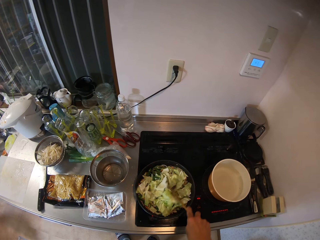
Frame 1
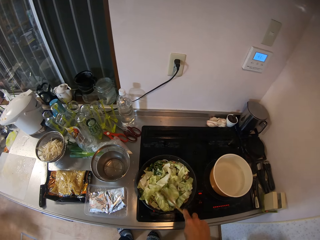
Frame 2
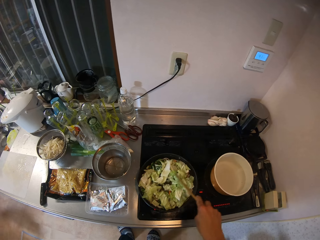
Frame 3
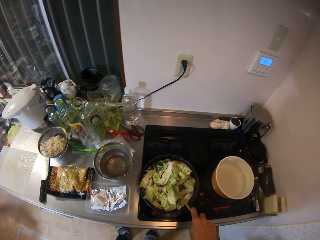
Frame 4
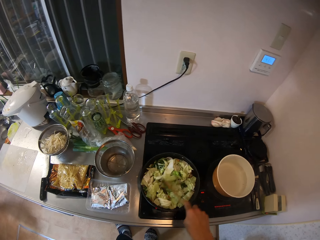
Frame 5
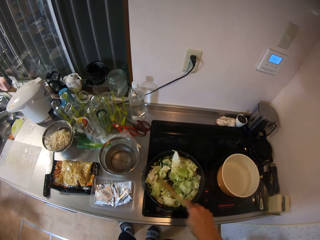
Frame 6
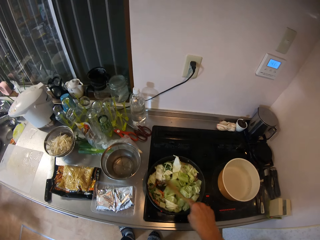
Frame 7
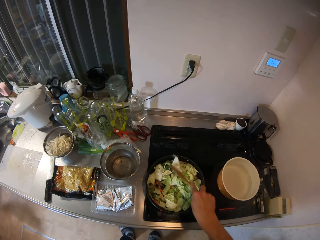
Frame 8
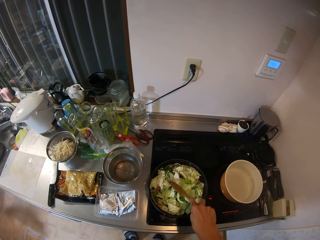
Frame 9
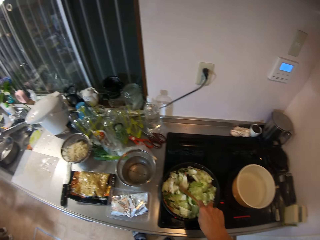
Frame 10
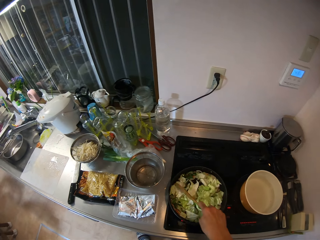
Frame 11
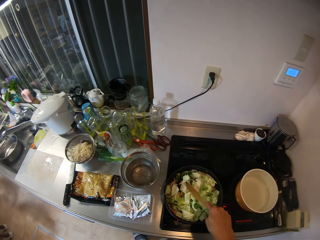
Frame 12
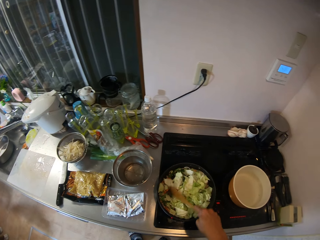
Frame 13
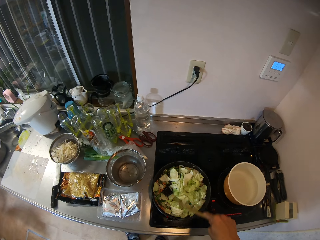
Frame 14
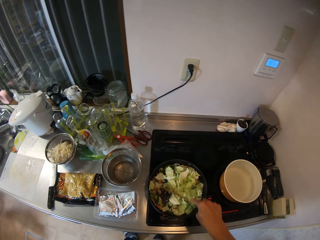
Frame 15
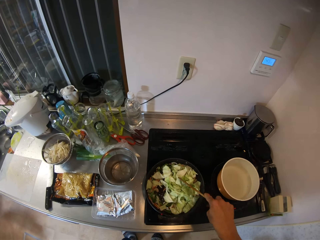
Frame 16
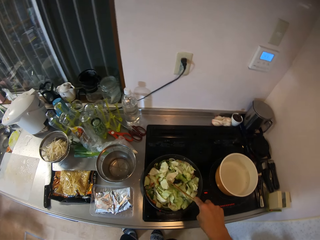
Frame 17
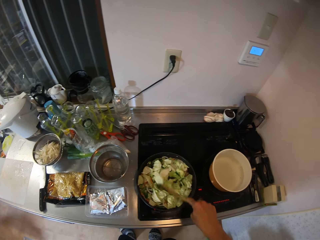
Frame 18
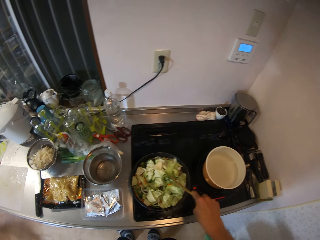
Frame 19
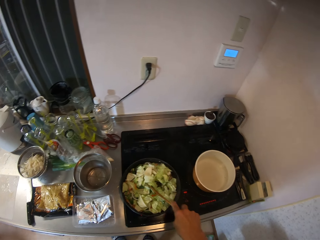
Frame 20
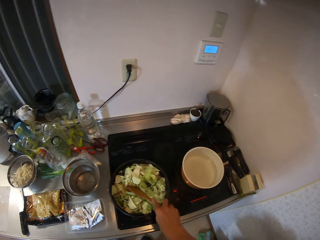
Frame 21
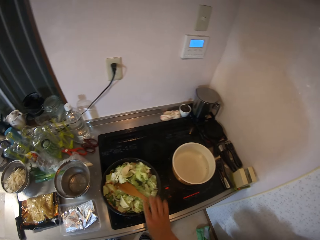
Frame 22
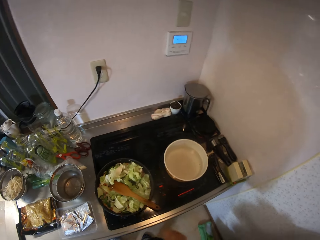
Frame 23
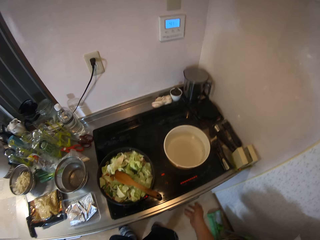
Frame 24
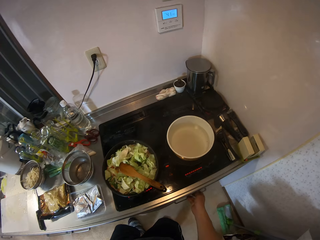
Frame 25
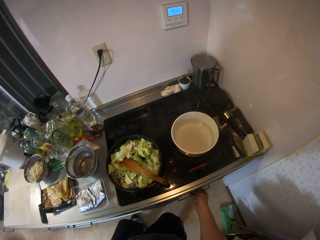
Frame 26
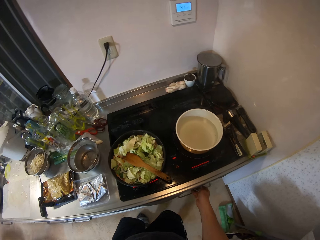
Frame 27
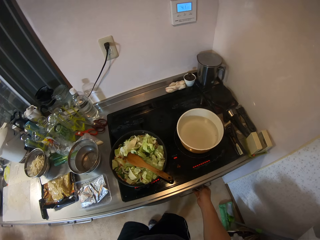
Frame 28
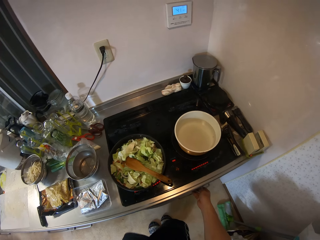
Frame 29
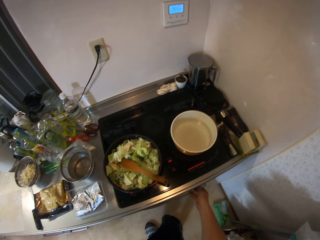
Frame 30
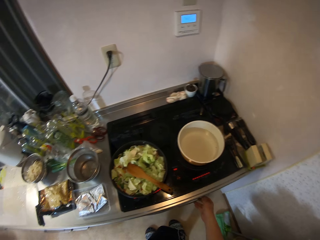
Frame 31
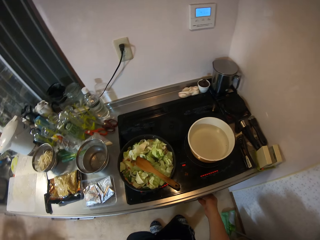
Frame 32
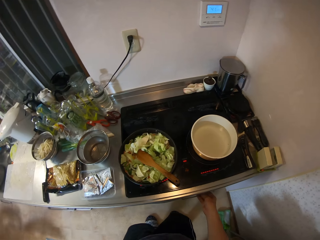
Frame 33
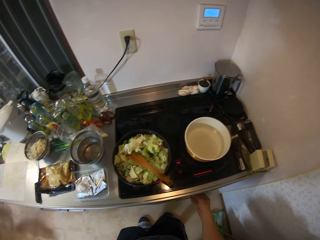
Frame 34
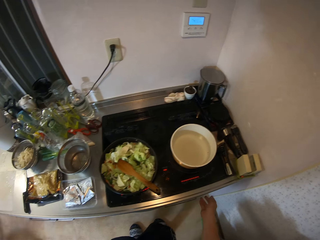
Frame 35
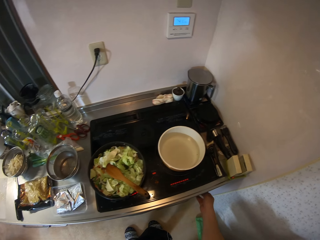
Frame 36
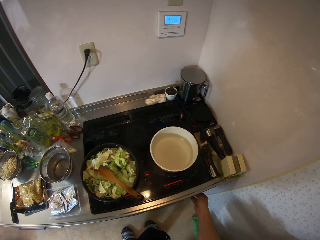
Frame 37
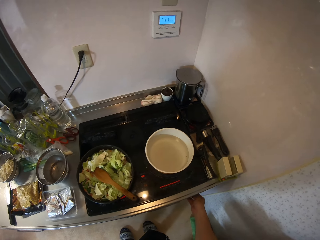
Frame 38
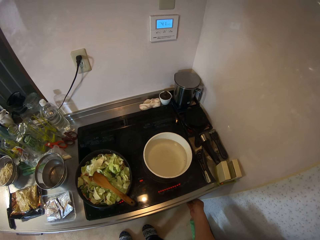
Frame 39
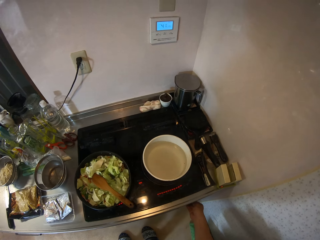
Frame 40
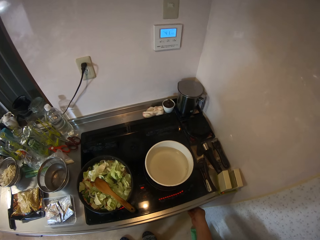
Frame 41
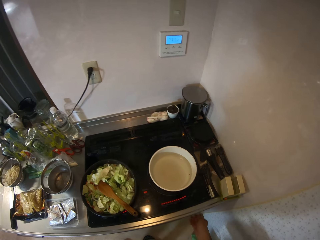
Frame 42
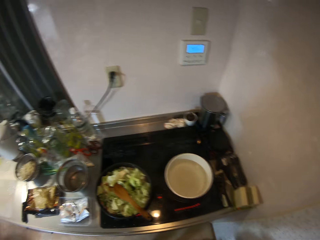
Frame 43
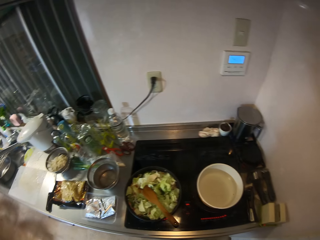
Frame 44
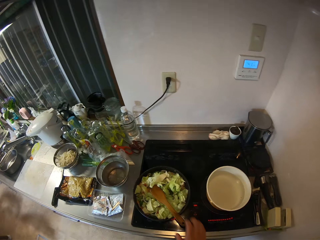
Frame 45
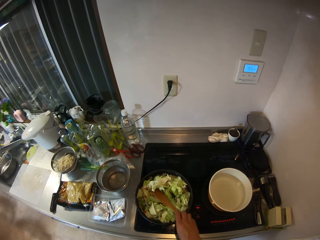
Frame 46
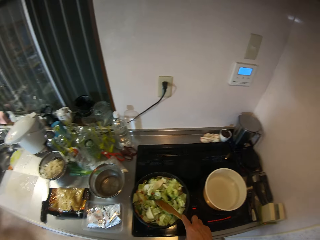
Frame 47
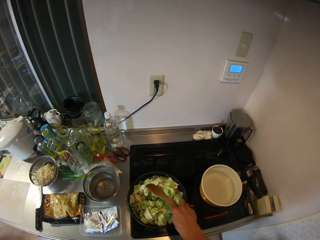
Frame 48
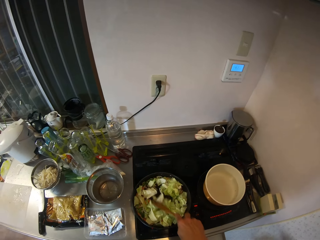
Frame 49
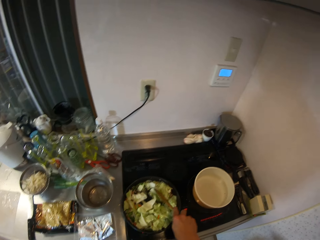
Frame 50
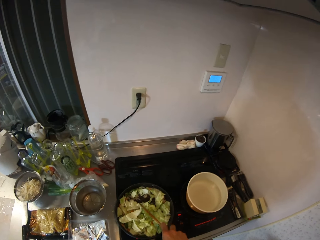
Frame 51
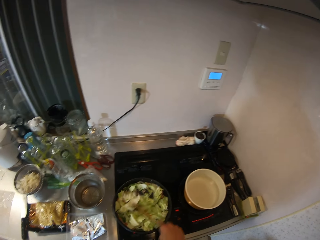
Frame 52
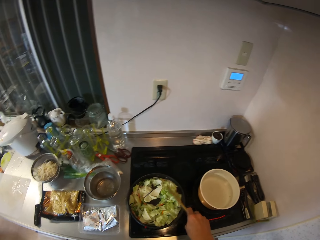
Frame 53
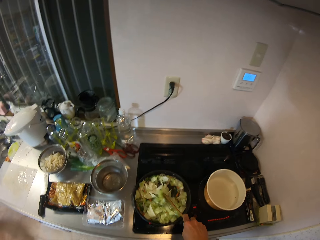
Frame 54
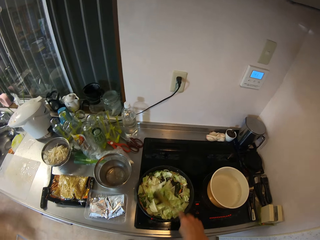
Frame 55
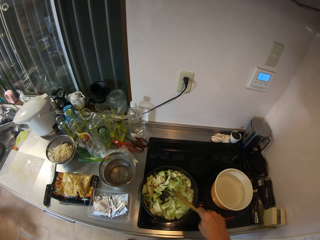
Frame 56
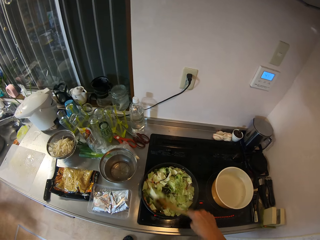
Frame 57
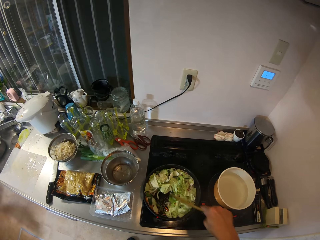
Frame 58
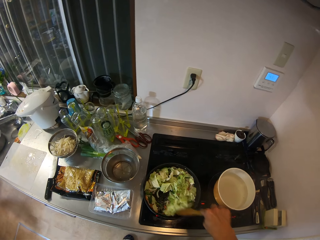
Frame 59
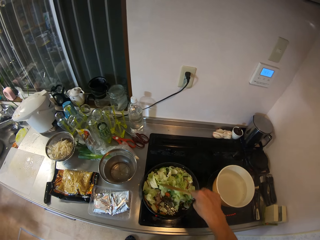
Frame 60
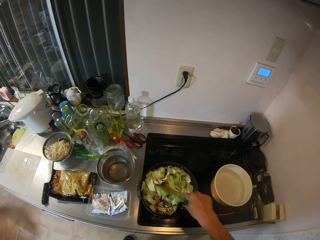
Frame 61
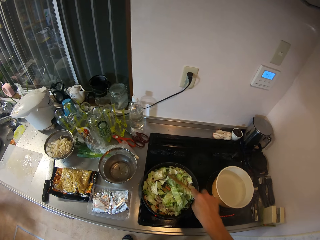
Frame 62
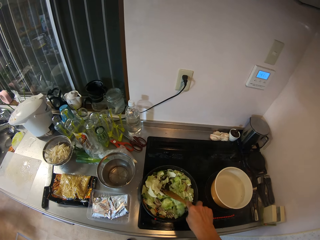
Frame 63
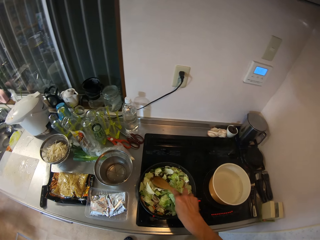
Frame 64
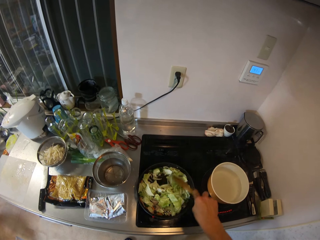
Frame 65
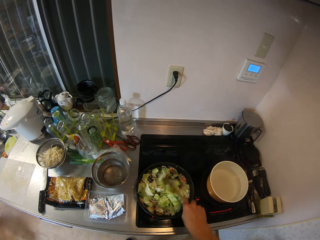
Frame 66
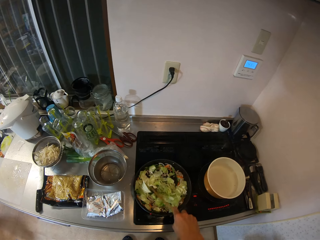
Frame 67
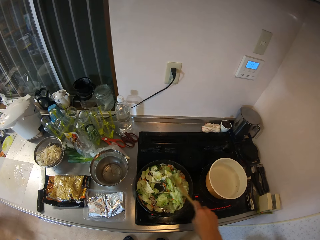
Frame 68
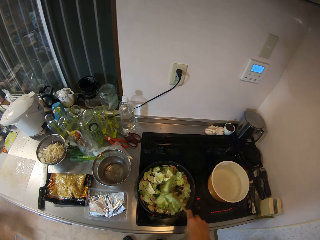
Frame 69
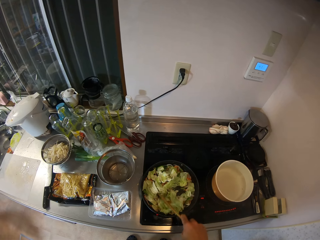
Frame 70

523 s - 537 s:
The camera wearer stirs the food. He adjusts the cooker with his right hand. He stirs the stir fry with the spatula.

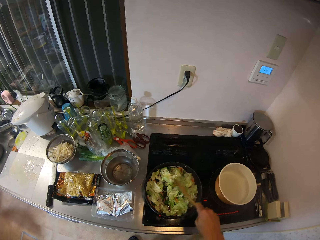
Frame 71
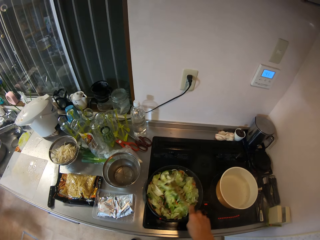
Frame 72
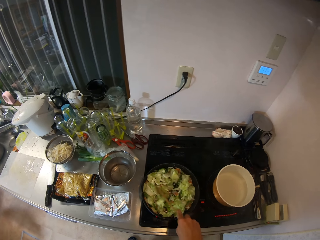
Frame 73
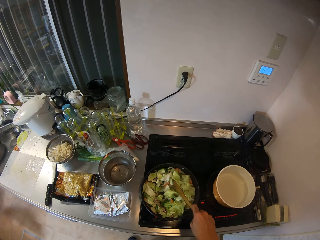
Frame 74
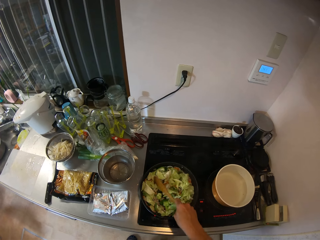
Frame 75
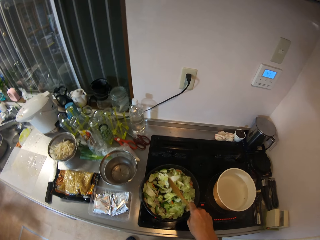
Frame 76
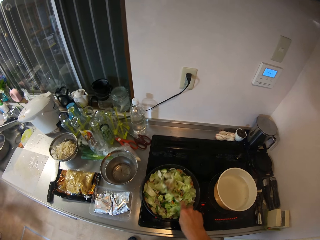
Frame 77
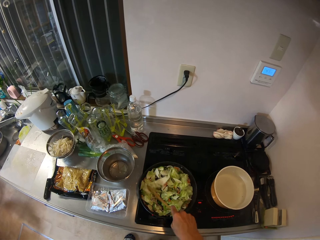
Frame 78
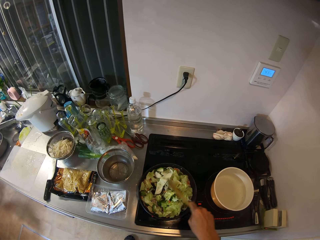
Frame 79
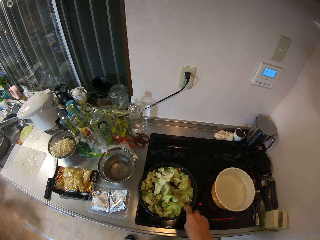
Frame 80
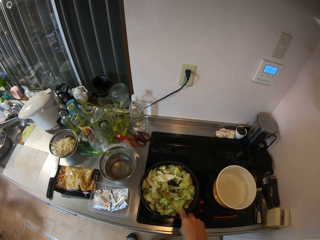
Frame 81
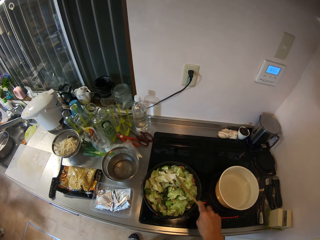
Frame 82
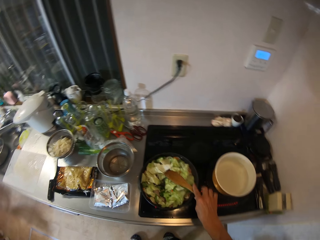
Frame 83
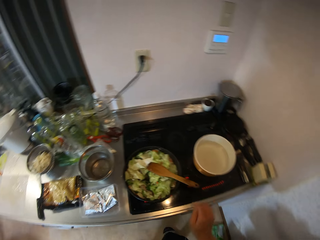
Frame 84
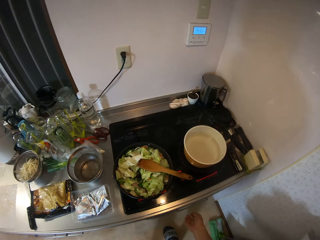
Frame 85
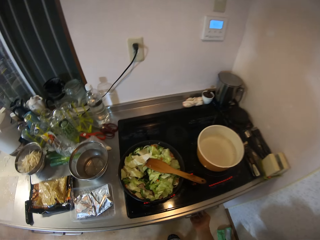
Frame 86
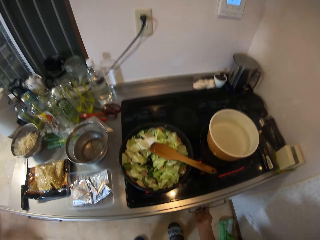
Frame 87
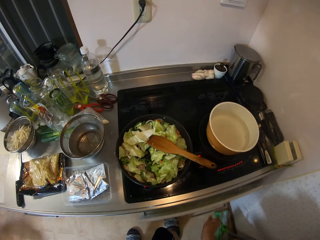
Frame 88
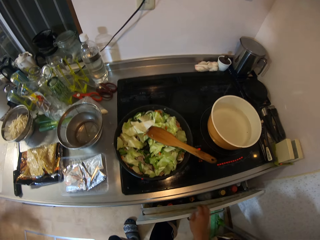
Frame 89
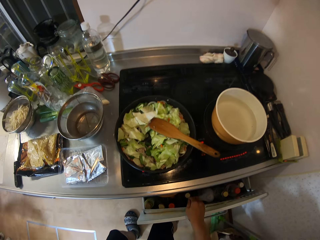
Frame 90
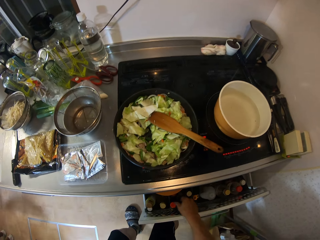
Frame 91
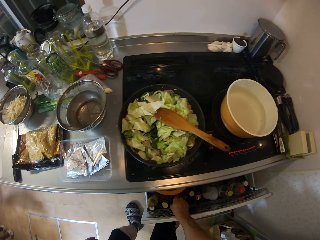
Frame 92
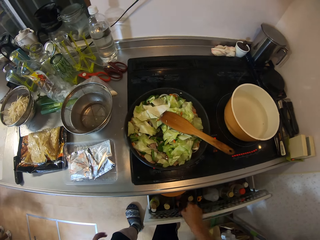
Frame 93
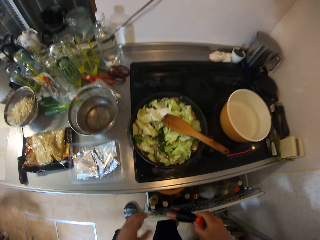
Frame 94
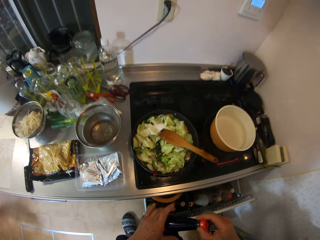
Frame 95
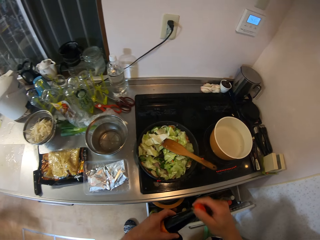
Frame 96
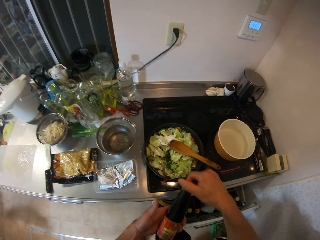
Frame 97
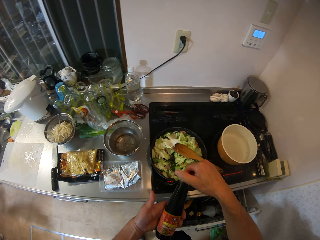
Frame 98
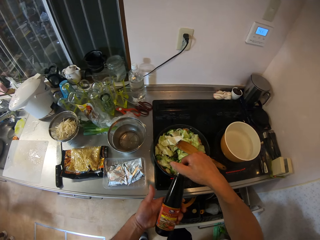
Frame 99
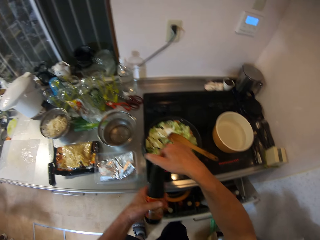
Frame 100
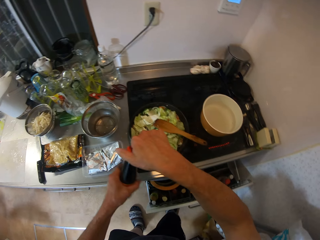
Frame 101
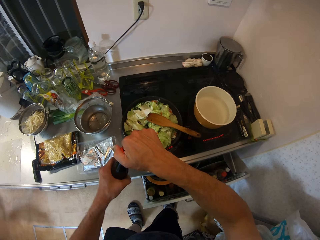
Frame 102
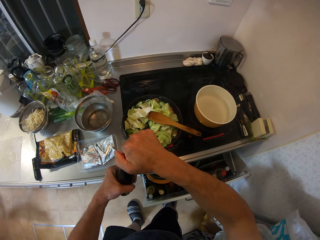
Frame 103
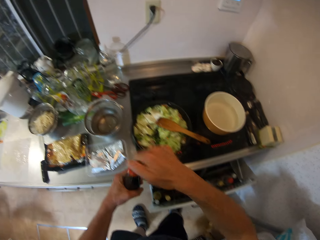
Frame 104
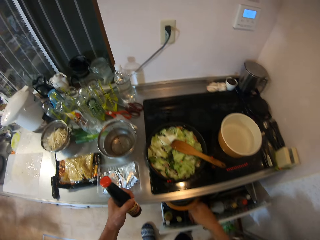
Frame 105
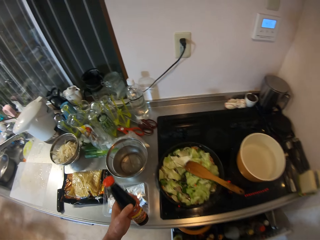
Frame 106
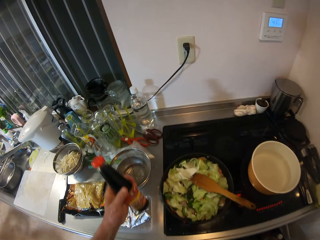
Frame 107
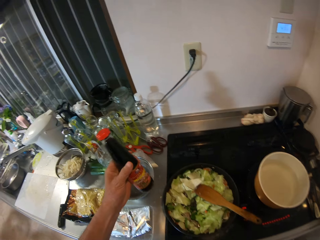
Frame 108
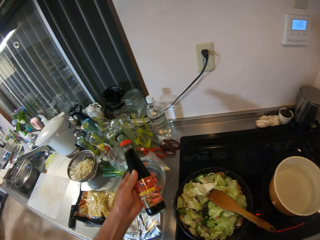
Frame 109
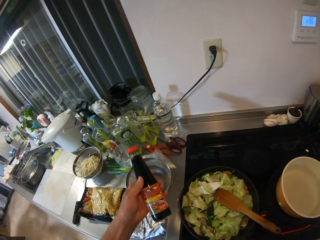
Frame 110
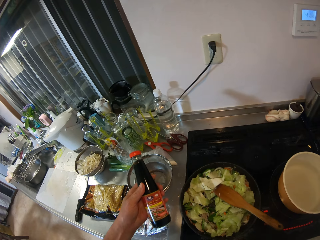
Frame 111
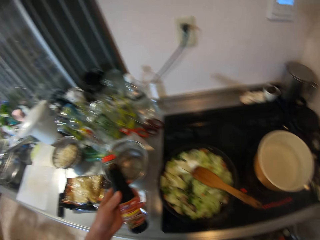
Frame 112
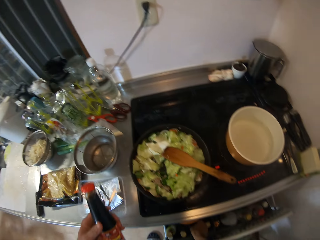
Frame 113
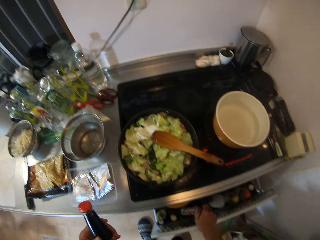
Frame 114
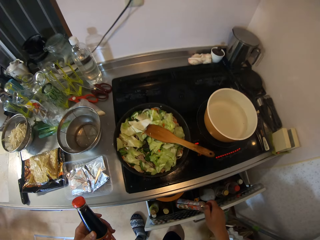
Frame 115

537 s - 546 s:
The camera wearer stirs the food. He drops the spatula inside the frying pan. He opens a drawer in the kitchen cabinet. He picks out a bottle of soy sauce from the drawer. He holds the bottle. He opens up the bottle in his hand.
